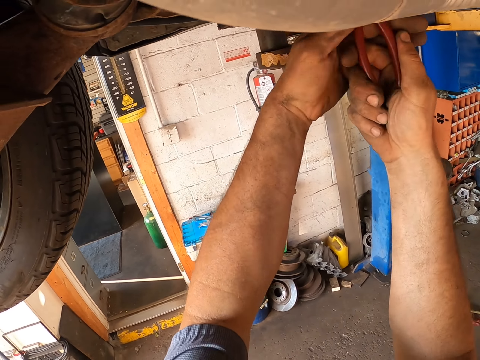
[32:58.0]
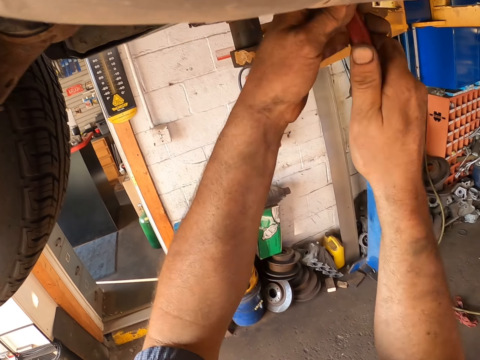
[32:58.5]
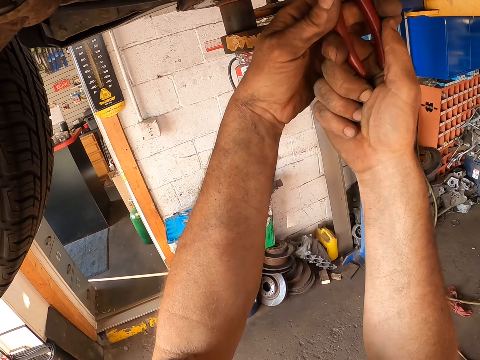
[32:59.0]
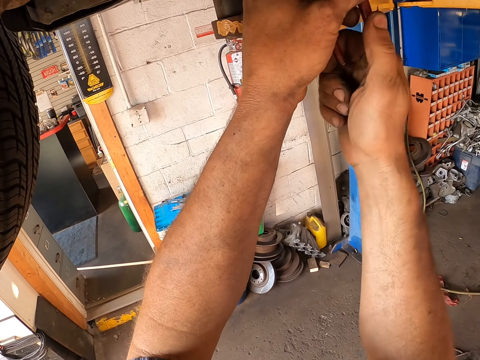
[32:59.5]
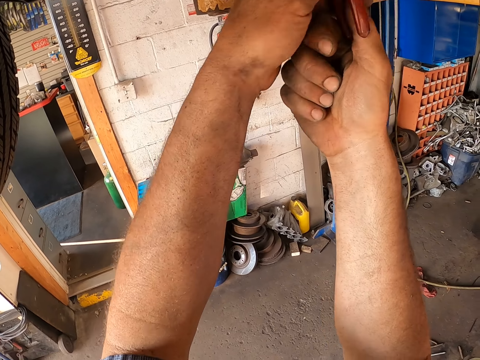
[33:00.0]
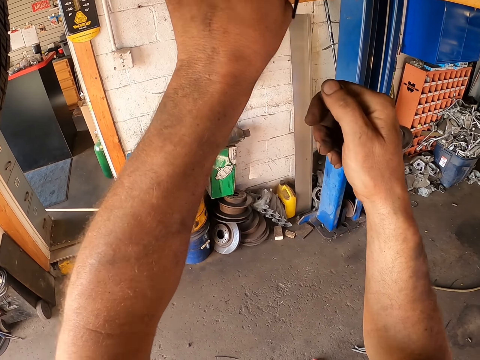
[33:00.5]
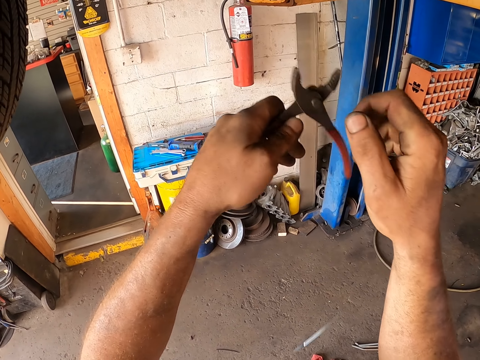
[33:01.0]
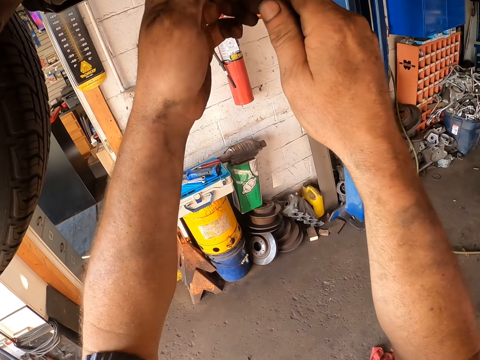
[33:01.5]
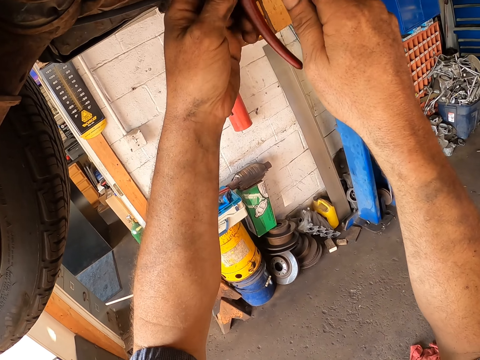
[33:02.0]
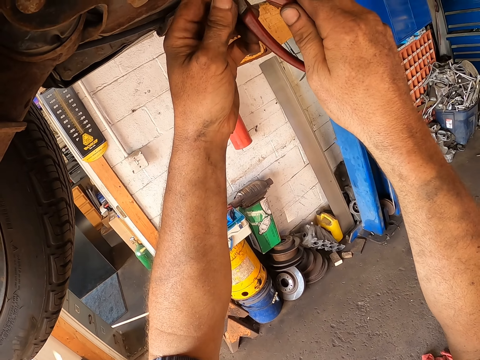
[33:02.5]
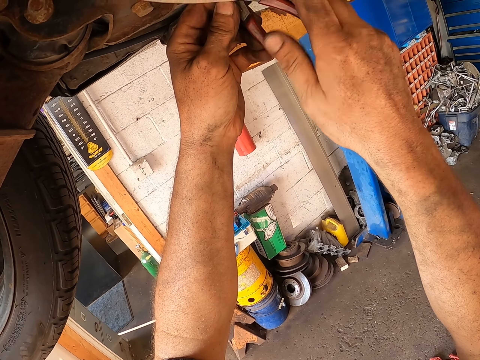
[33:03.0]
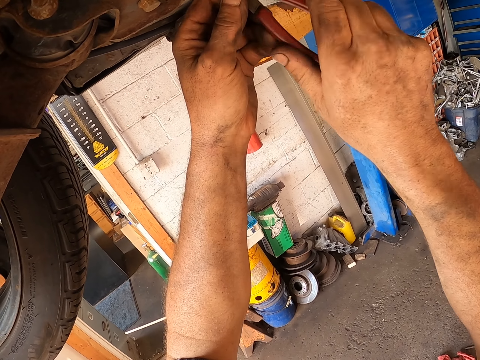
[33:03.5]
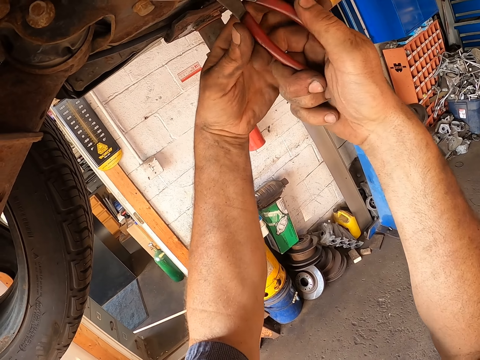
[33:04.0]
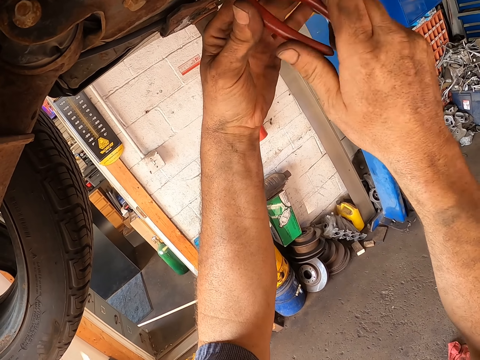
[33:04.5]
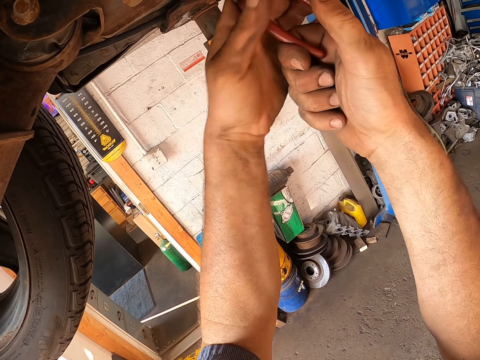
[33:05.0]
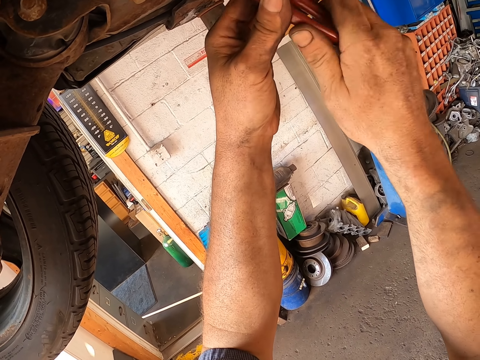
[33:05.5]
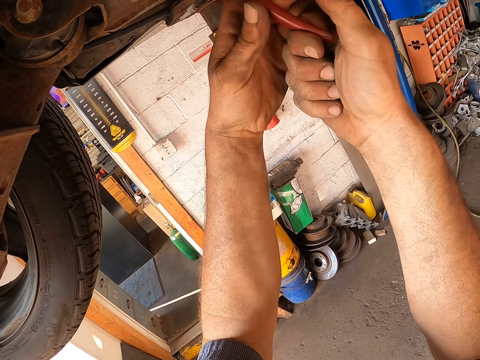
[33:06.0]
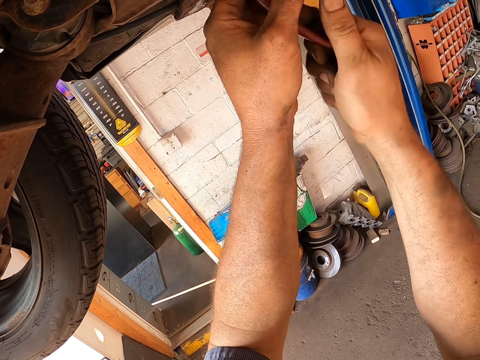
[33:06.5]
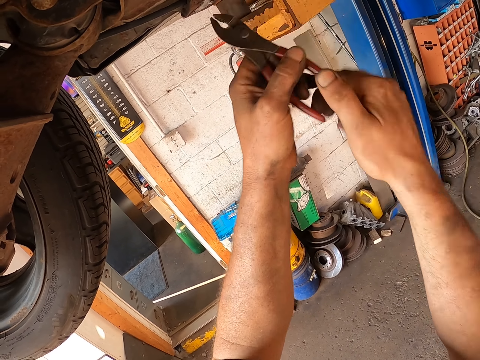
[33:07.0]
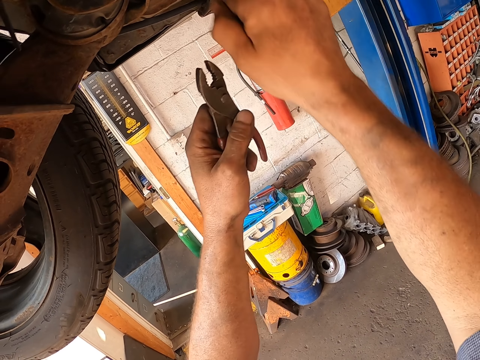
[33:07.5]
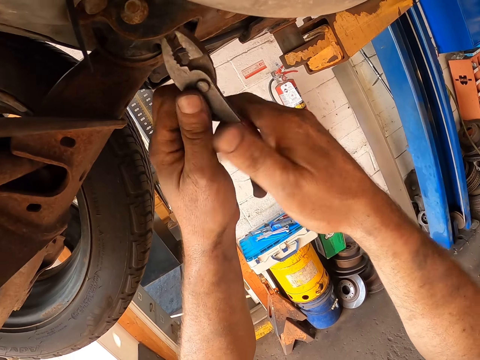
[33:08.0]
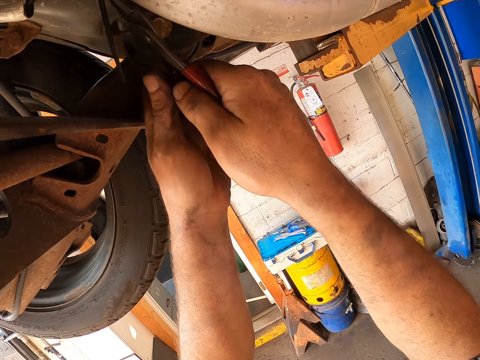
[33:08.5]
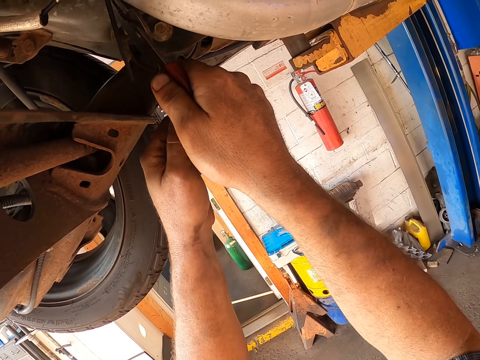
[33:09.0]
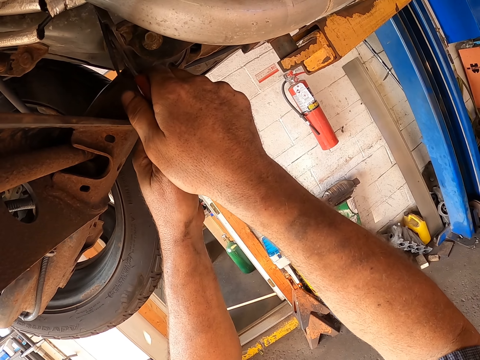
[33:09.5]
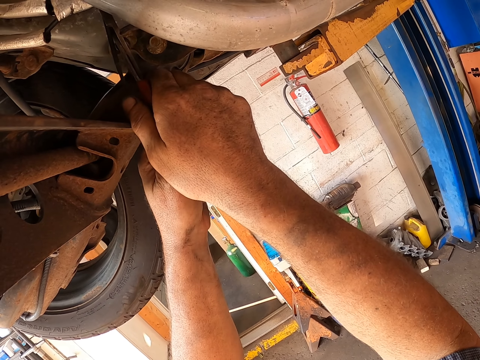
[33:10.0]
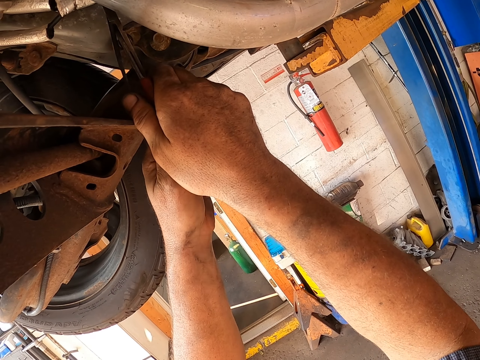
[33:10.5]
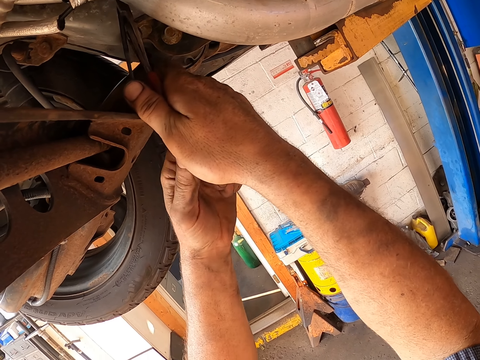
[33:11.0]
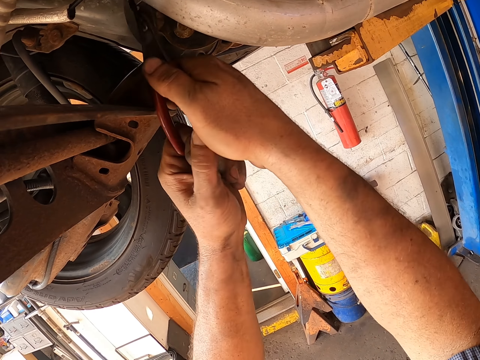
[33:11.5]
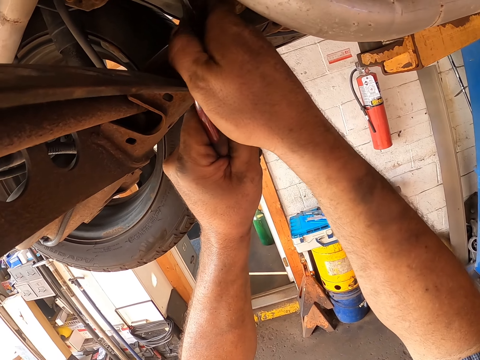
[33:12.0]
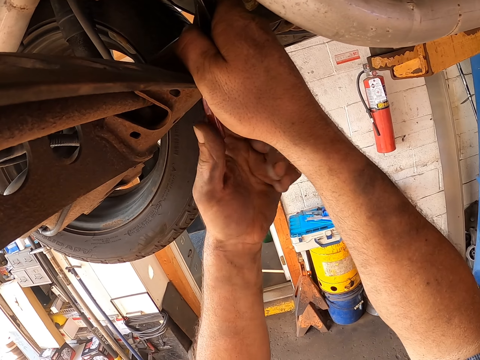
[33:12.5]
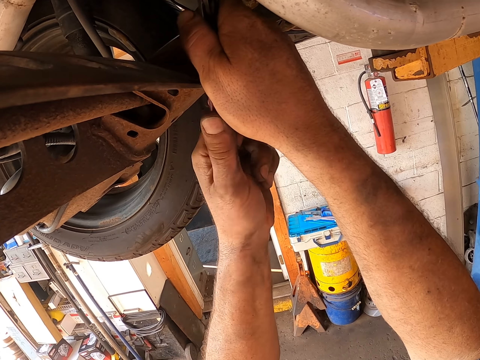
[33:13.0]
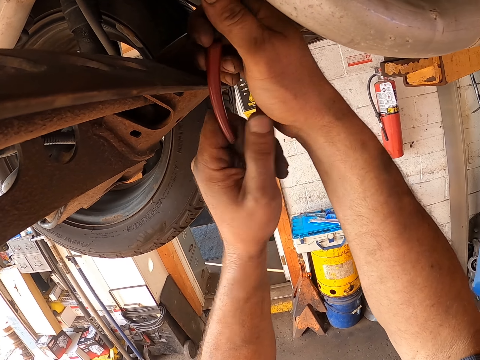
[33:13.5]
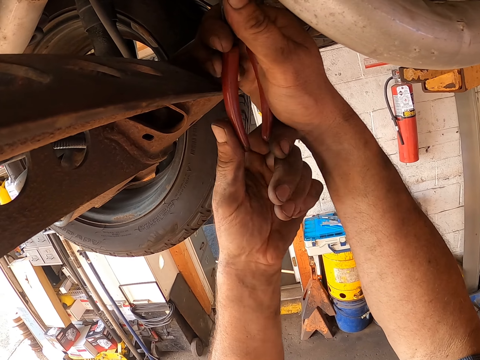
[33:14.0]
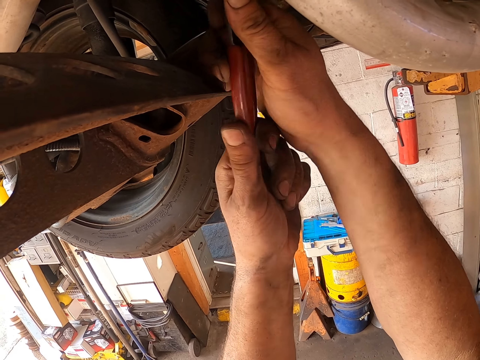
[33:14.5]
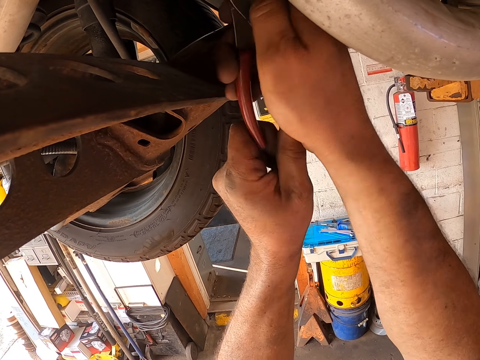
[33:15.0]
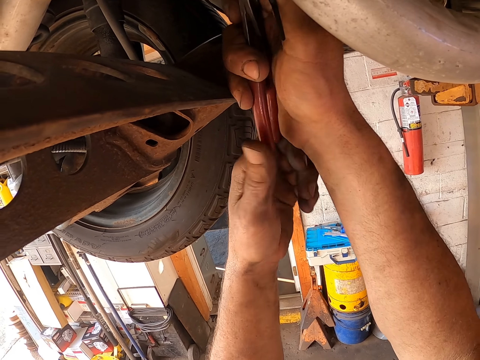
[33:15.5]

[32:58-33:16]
The camera wearer drops the cable tie. They hold the pliers. They fix the lawn mower. They move a hand towards the lawn mower. They hold the pliers. They hold the cable with the pliers. They twist the cable tie.

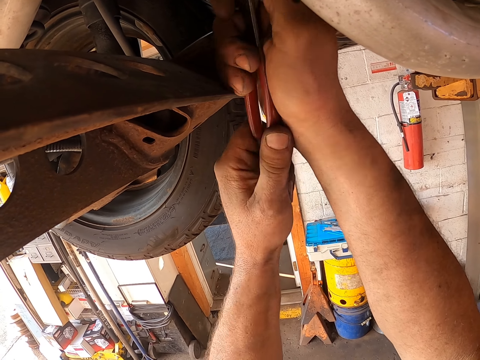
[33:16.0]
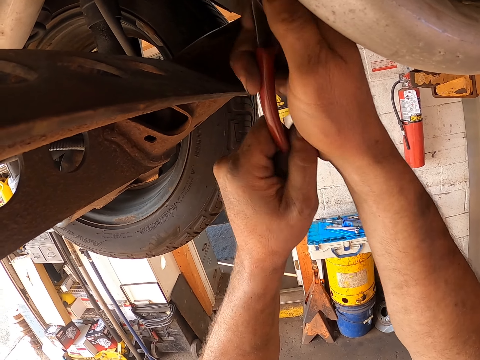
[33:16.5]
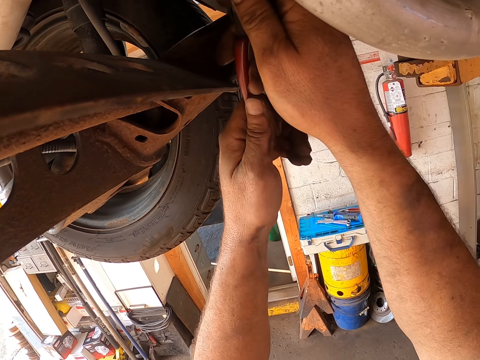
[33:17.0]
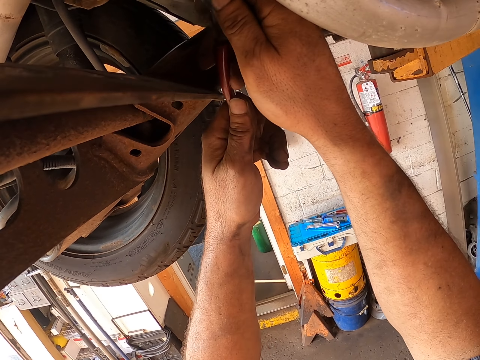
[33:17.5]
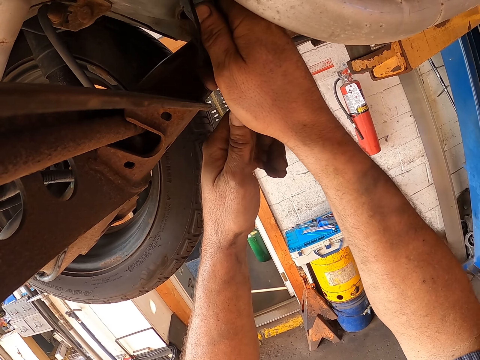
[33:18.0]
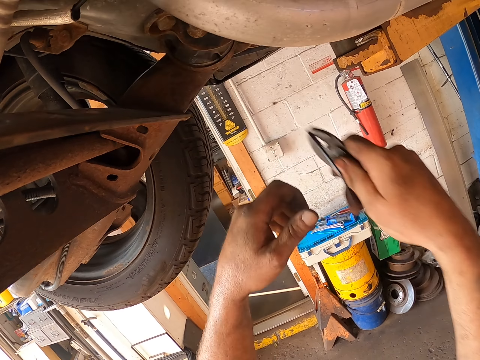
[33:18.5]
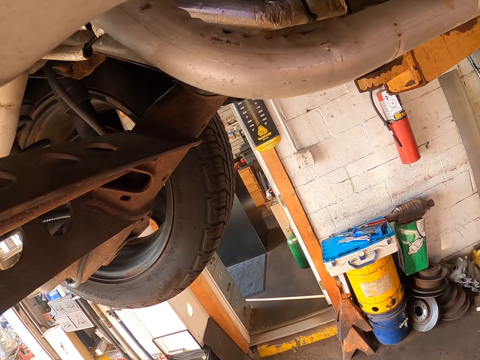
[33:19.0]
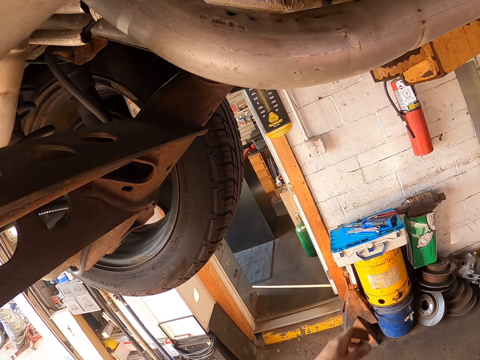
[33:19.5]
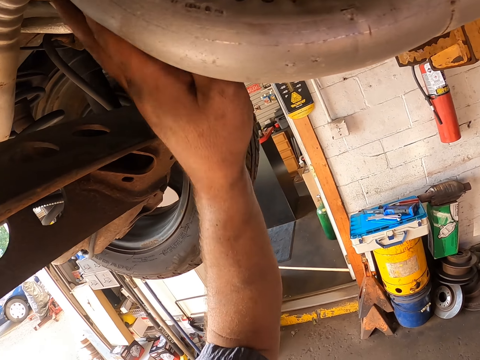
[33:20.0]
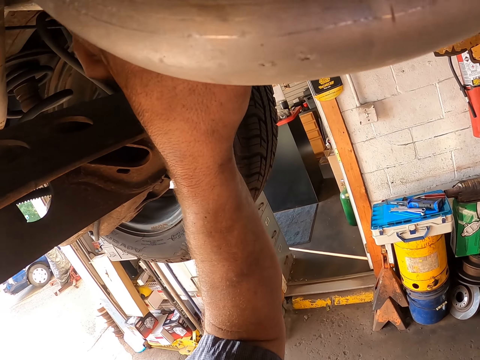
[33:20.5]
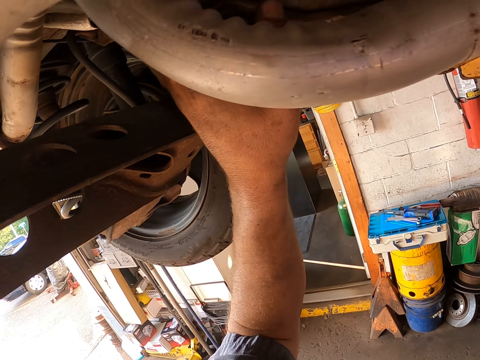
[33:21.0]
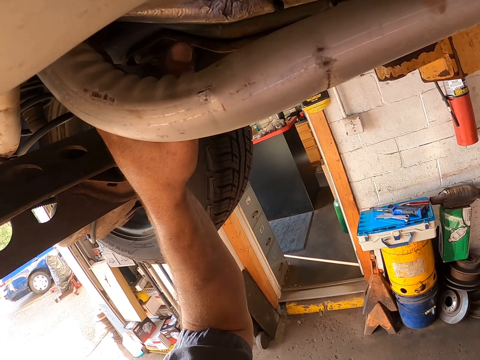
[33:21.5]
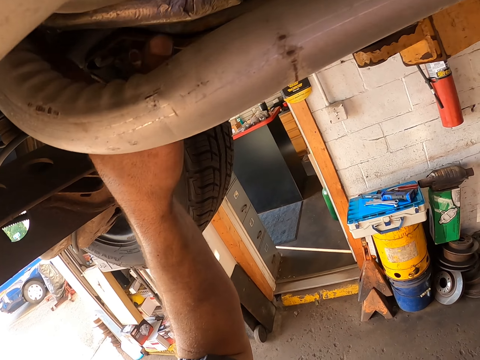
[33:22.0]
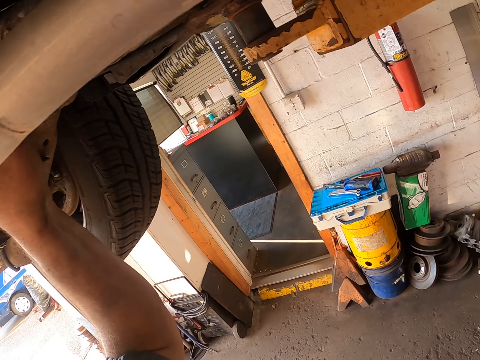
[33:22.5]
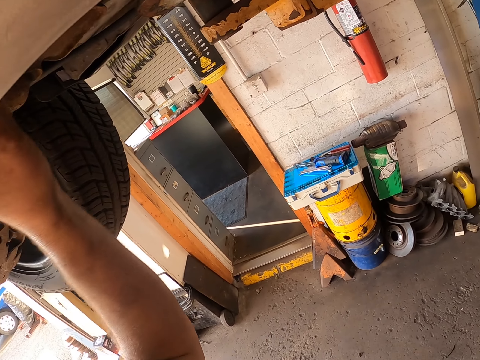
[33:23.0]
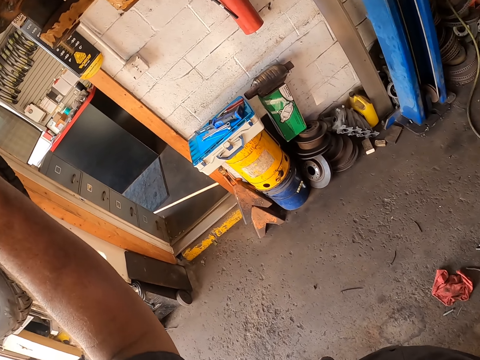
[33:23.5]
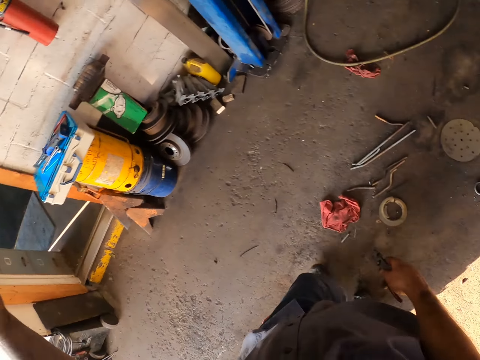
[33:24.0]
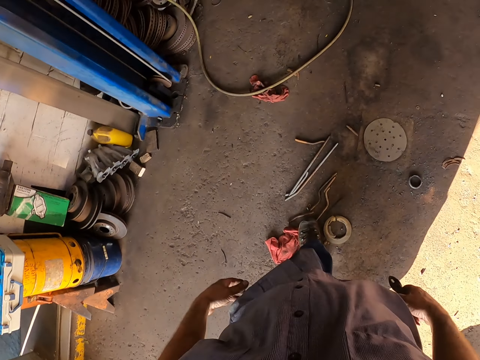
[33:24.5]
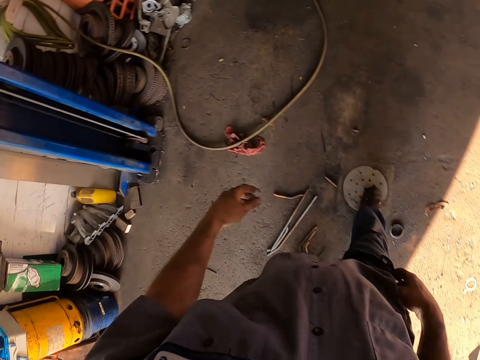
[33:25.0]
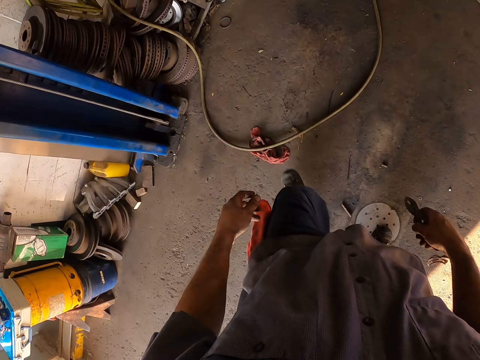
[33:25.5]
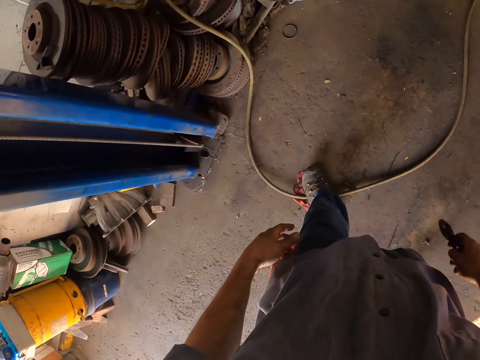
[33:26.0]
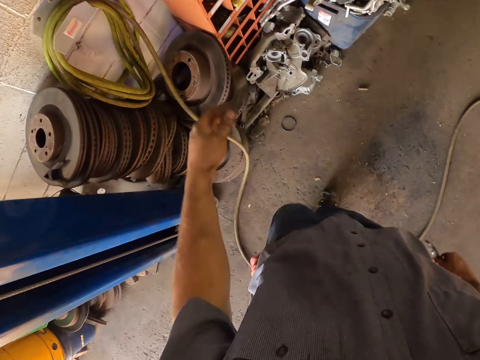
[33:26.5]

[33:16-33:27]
The camera wearer moves the pliers away from the lawn mower. They fix the lawn mower with a hand. They touch the car. They walk around.
